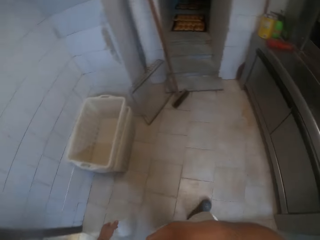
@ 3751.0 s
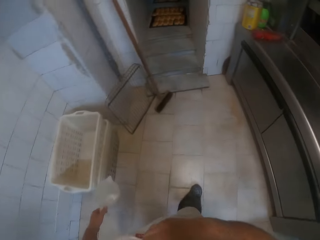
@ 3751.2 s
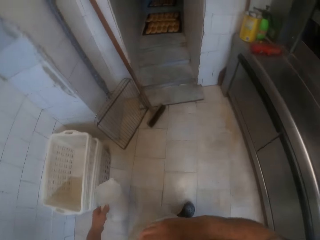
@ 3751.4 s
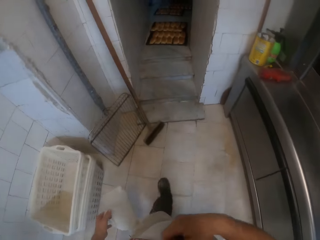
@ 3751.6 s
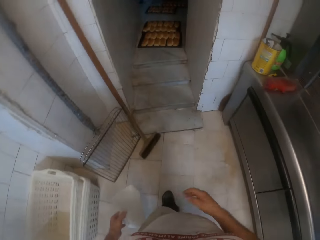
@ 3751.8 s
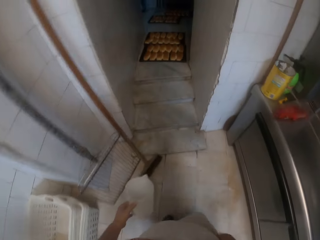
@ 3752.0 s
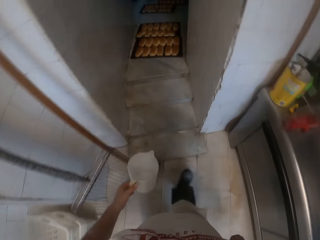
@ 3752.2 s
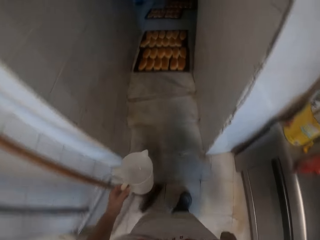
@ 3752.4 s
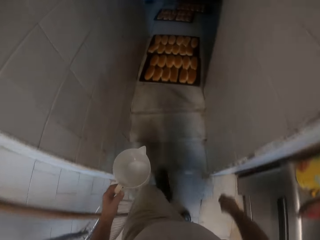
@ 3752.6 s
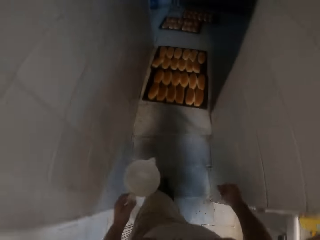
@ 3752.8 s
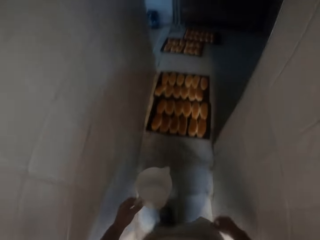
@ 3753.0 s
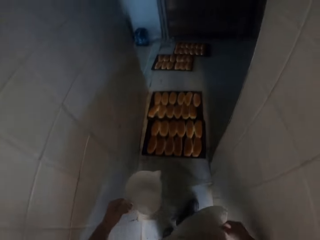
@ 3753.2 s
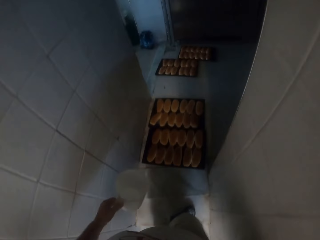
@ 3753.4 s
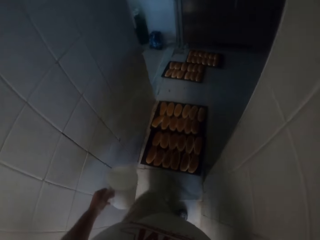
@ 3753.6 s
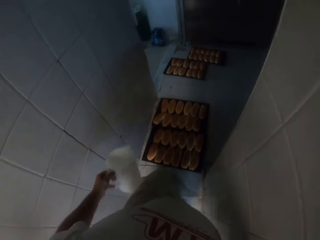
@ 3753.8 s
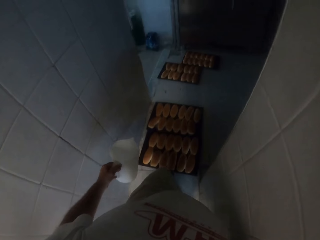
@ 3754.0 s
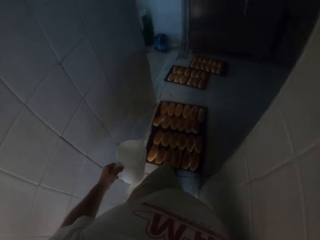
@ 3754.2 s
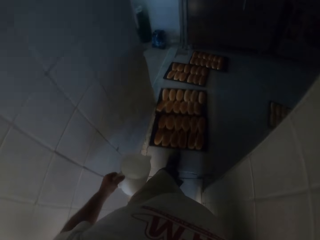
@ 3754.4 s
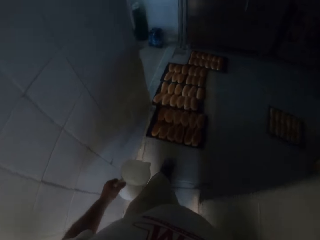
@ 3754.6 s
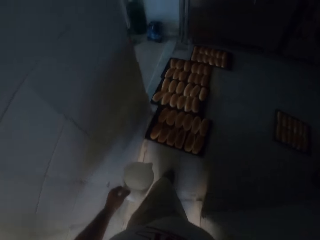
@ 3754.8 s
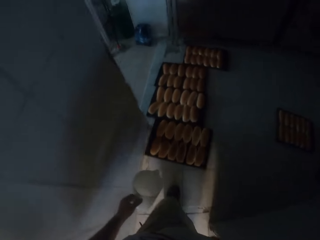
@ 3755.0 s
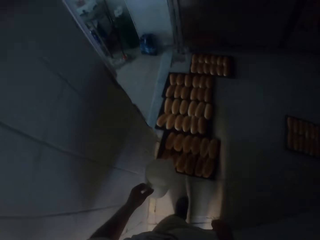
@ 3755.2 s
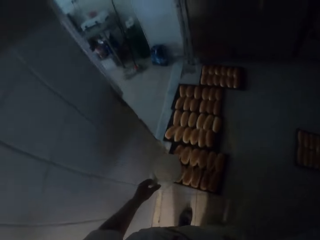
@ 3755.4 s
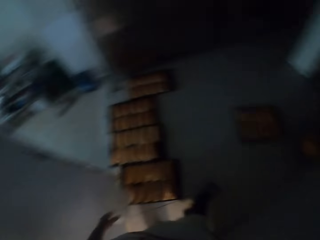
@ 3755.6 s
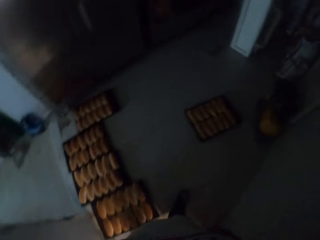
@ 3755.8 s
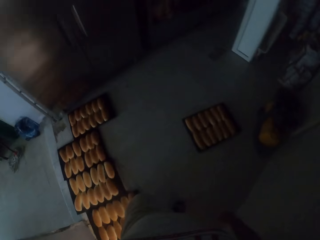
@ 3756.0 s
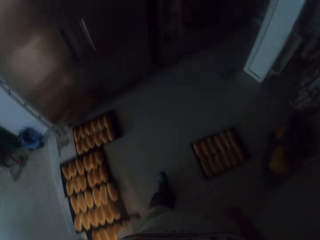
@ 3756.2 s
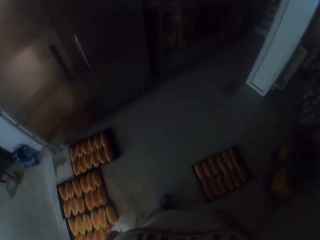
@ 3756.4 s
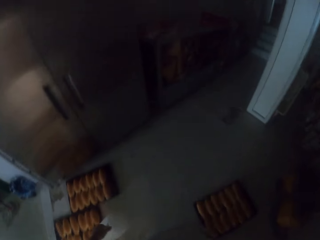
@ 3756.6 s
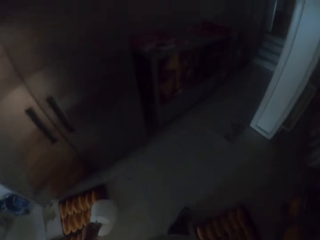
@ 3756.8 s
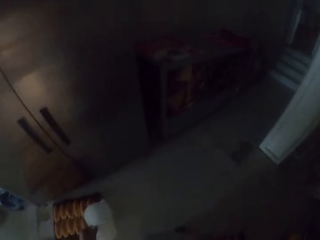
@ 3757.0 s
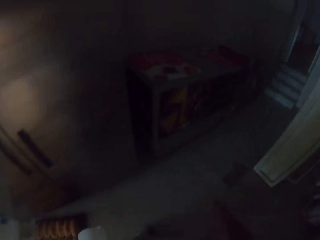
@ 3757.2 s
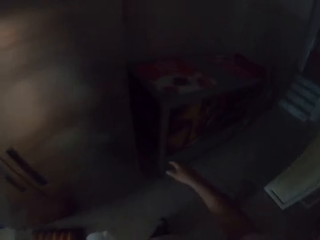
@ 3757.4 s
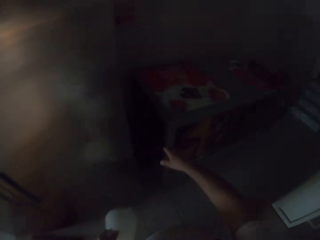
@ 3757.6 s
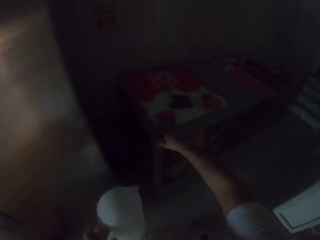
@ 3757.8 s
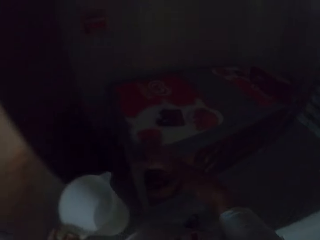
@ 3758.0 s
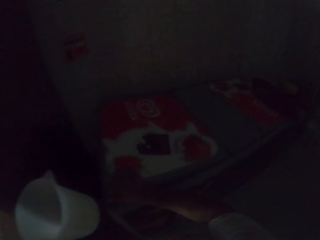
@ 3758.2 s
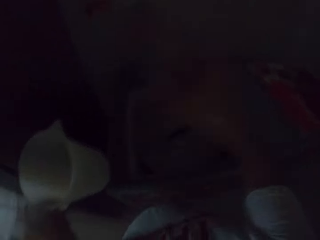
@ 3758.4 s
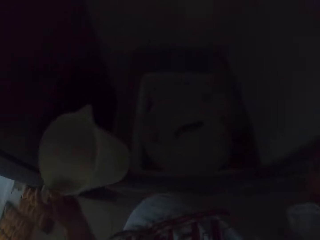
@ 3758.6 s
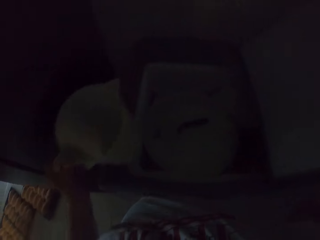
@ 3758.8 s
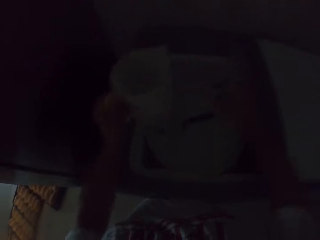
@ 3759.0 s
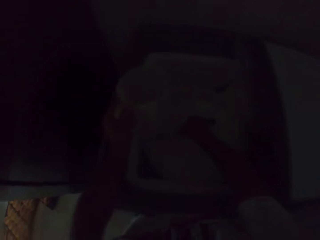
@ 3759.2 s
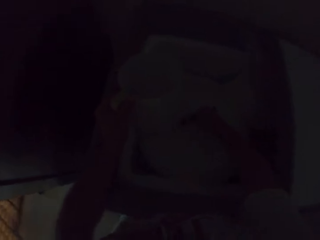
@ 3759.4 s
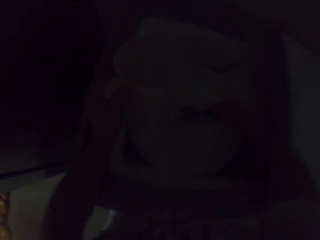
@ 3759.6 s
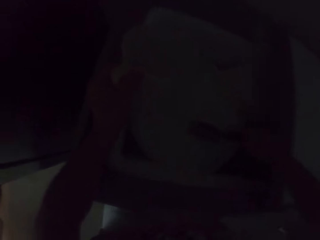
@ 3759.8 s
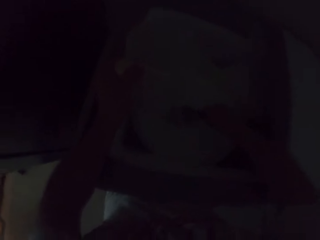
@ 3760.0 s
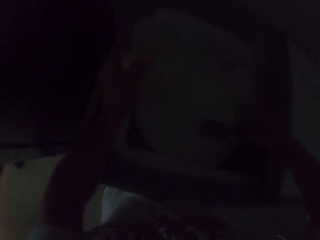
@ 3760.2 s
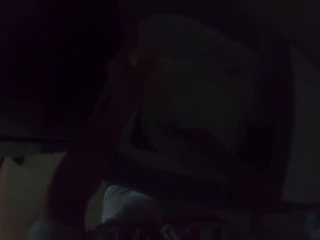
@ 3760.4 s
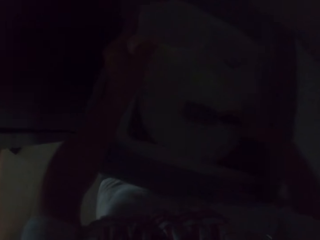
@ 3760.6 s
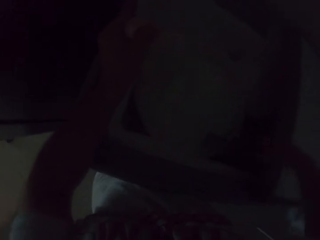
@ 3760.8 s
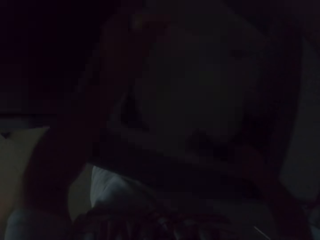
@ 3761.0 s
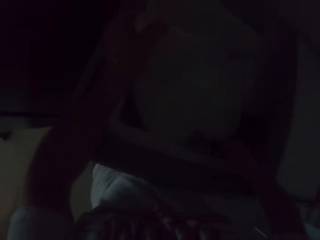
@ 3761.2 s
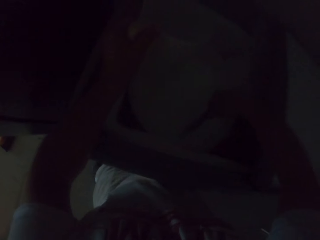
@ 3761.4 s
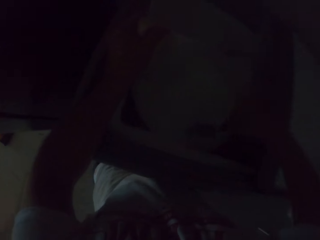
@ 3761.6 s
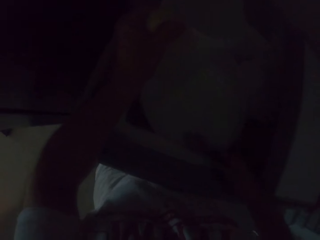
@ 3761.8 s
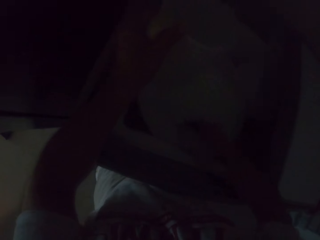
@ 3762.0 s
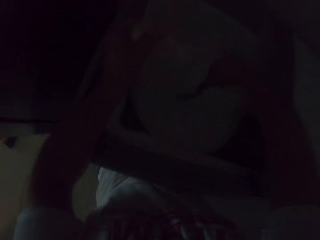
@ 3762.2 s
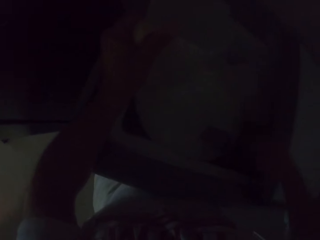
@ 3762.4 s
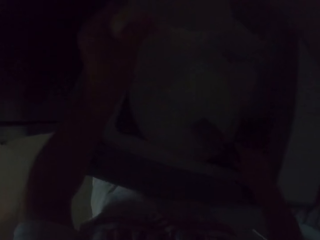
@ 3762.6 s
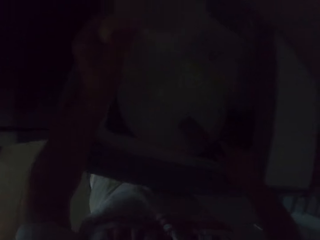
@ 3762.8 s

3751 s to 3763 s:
The camera wearer walks towards the door. He moves the tray on the floor with his left leg. He holds the jug or cup. He opens a storage container with his right hand. He picks up a spoon in the storage container with his right hand. He mixes the sugar in the storage container with the spoon in his right hand. He holds a basin.

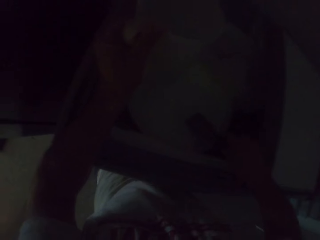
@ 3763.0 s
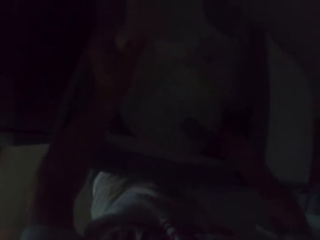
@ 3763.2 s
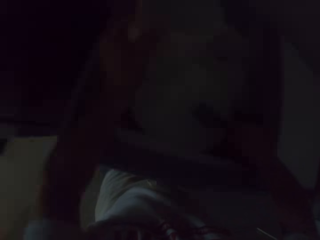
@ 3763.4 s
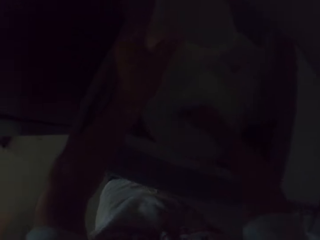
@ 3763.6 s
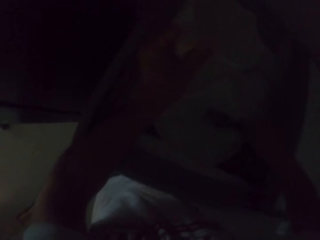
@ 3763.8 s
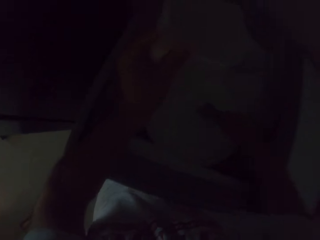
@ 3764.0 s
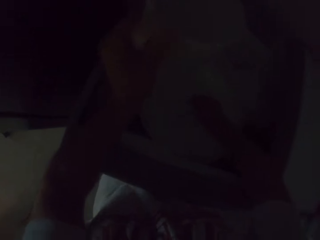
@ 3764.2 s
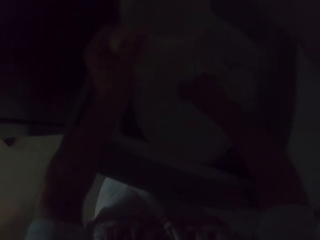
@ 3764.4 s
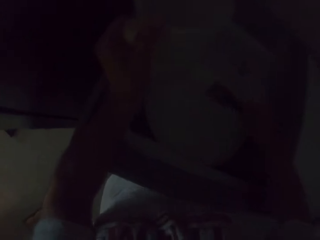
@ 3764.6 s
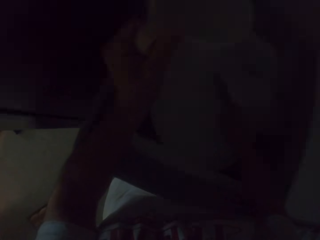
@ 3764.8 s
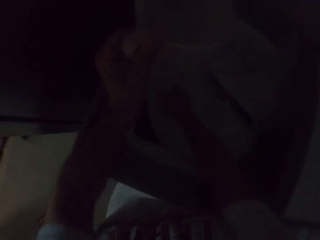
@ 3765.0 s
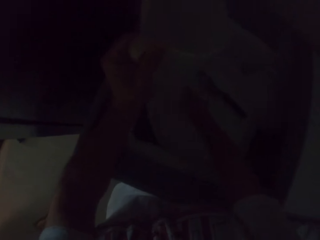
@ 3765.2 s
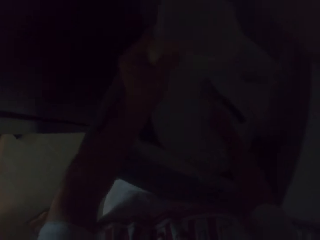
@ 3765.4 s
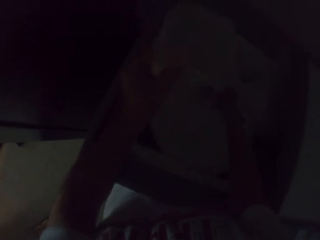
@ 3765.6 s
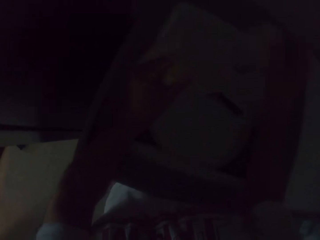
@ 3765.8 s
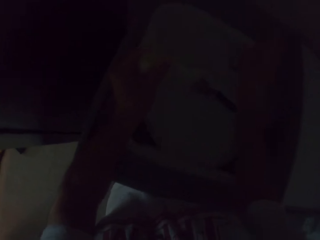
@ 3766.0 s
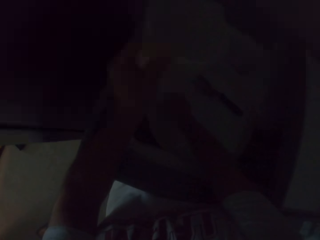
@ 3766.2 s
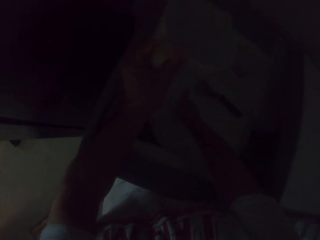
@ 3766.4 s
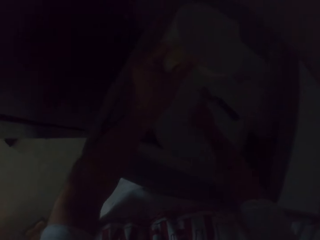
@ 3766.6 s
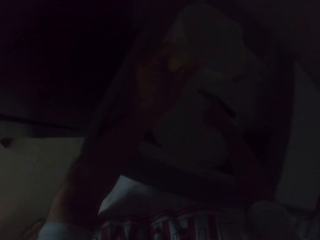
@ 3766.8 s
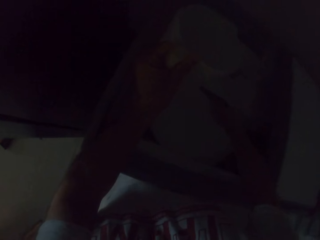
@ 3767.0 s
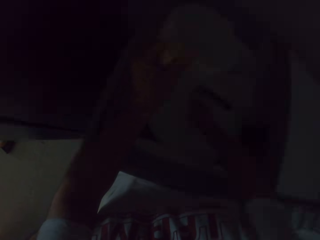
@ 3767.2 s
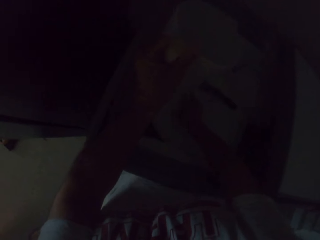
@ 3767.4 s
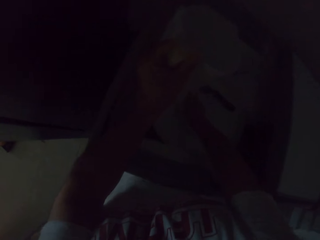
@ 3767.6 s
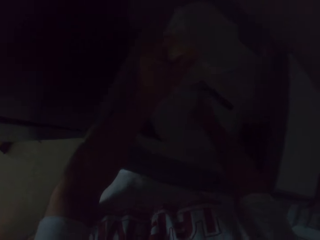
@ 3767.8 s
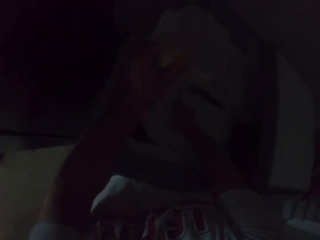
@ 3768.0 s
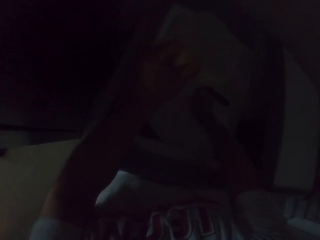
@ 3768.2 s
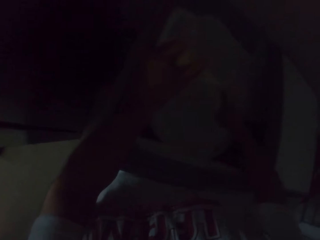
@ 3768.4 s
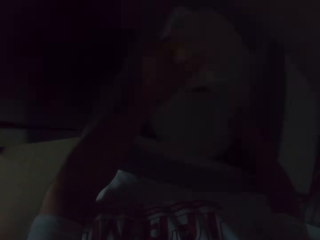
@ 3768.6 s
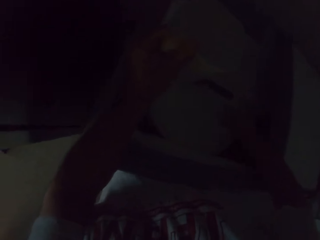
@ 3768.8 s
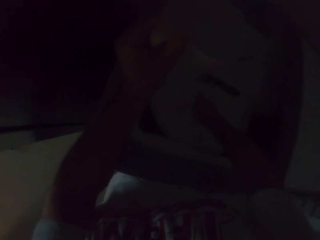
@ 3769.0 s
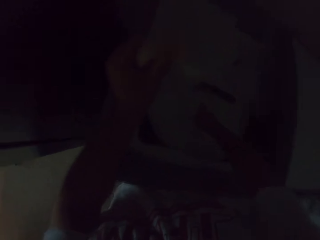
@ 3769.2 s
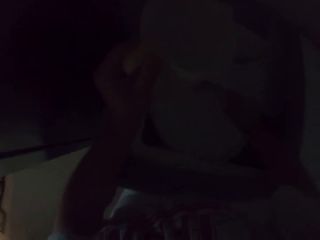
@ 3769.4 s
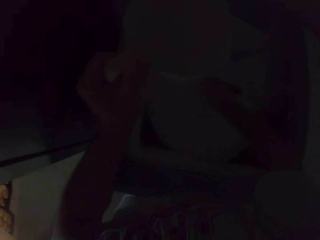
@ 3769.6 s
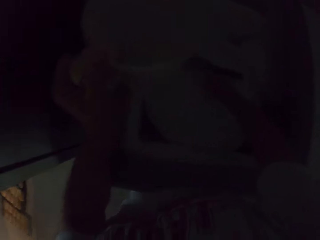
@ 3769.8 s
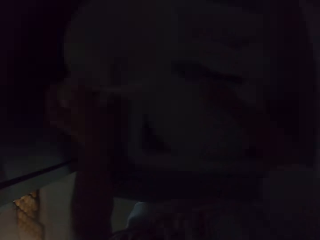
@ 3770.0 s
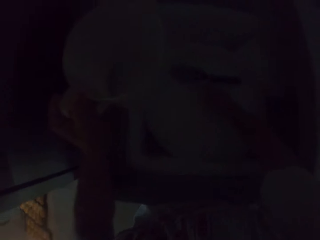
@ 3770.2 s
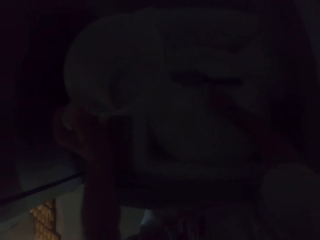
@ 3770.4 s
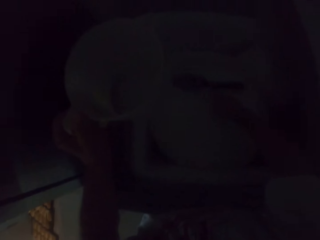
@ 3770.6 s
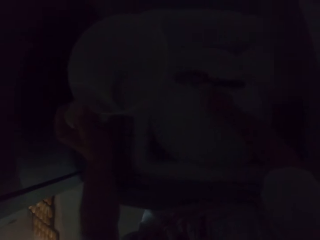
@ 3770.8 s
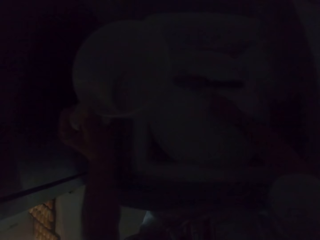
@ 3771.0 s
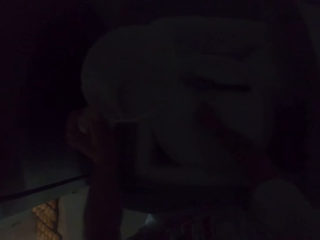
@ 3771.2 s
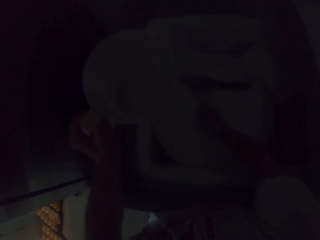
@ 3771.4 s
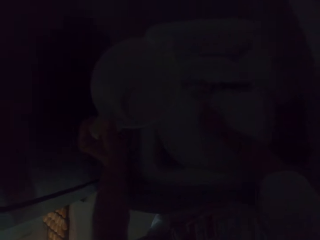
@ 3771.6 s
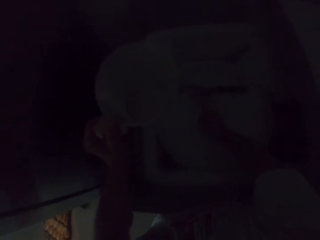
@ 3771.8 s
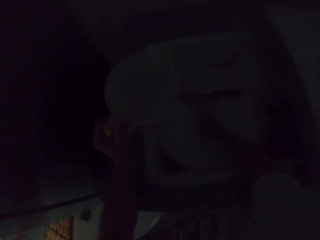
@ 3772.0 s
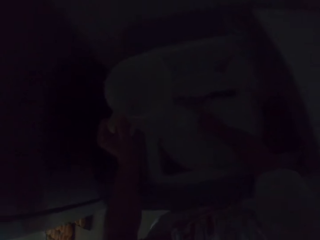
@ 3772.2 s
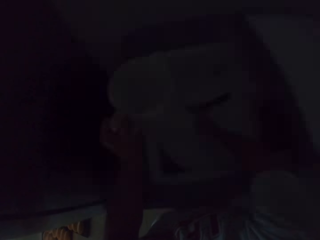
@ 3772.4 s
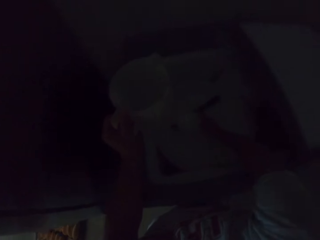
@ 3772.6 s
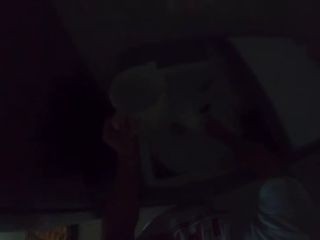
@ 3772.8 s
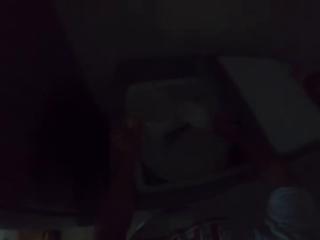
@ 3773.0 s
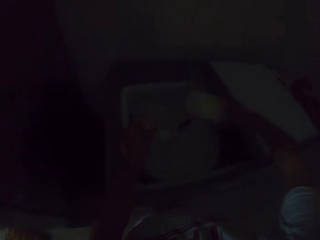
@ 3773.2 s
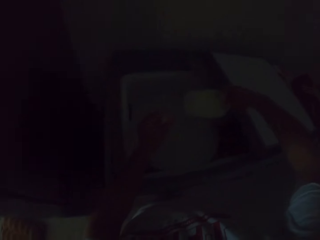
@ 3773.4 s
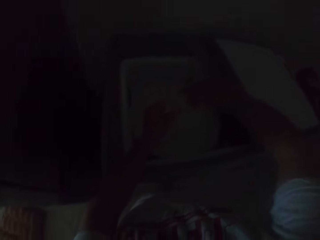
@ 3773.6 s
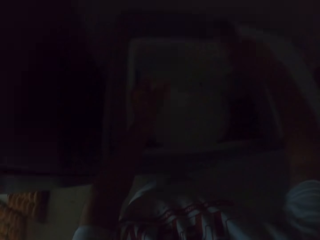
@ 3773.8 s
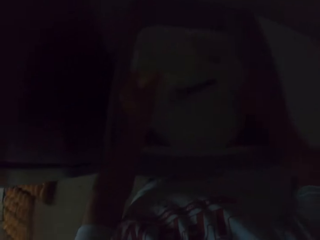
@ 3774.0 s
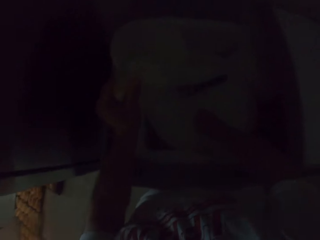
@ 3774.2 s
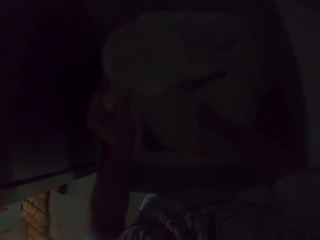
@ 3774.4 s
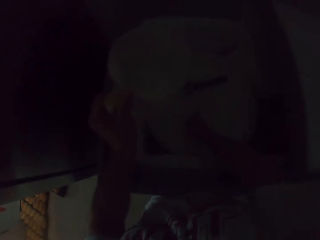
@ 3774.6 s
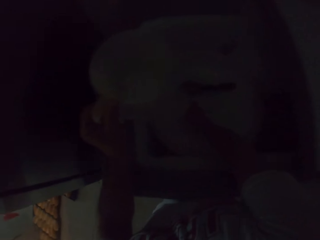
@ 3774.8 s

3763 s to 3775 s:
The camera wearer drops the spoon in the storage container with his right hand. He picks up a scoop spoon with his right hand. He takes some sugar from the storage container with the scoop spoon in his right hand. He empties the sugar in the jar in his left hand with his right hand.
